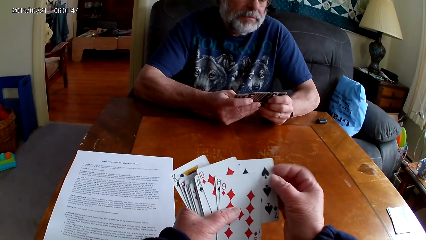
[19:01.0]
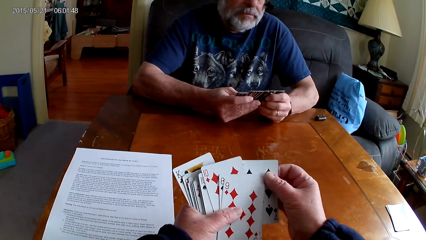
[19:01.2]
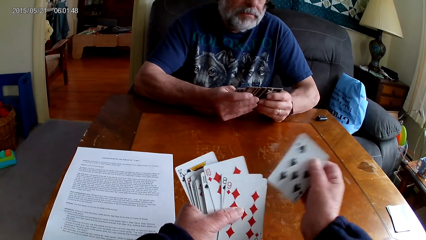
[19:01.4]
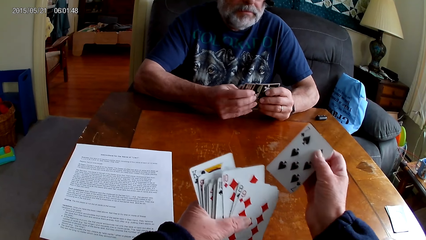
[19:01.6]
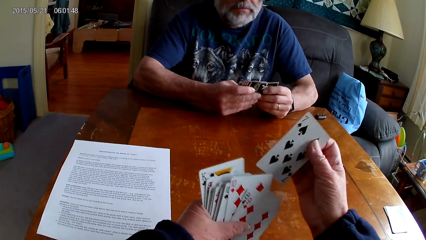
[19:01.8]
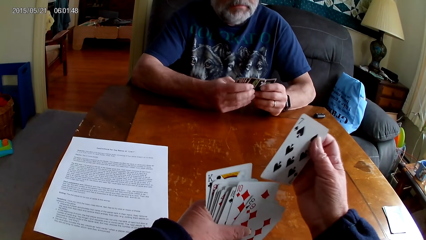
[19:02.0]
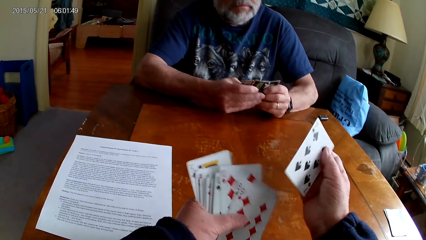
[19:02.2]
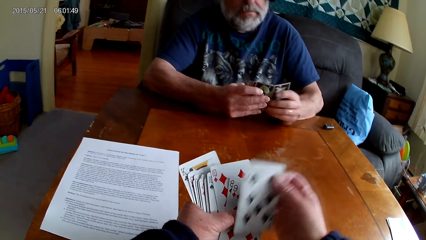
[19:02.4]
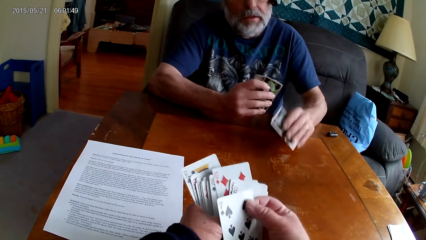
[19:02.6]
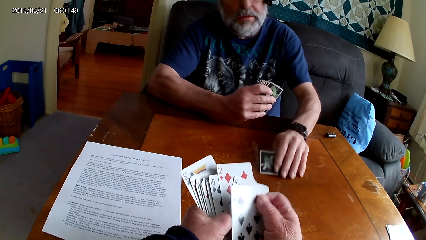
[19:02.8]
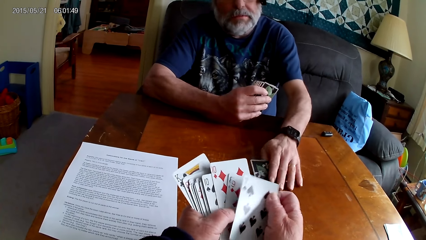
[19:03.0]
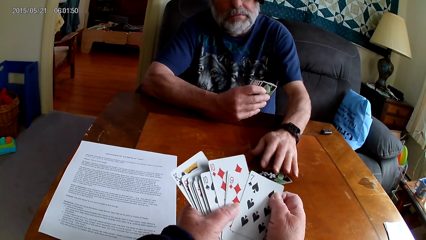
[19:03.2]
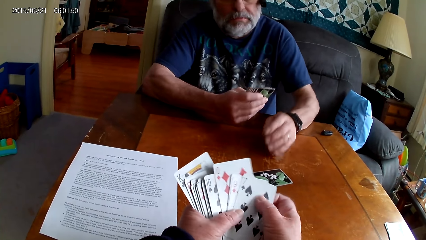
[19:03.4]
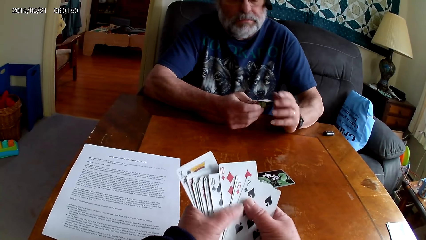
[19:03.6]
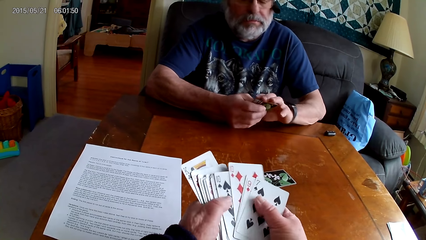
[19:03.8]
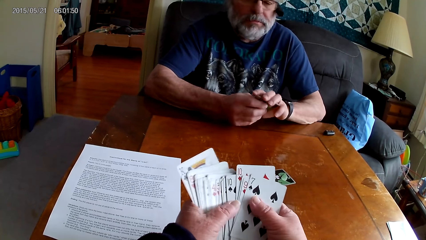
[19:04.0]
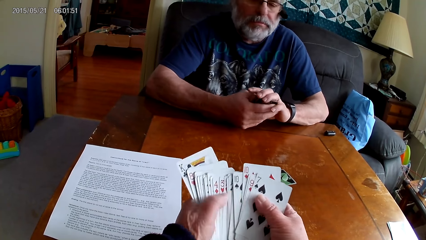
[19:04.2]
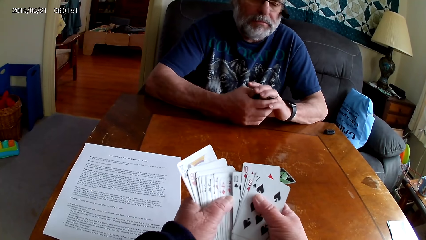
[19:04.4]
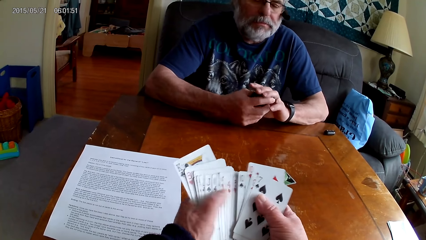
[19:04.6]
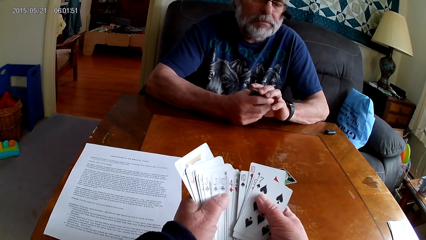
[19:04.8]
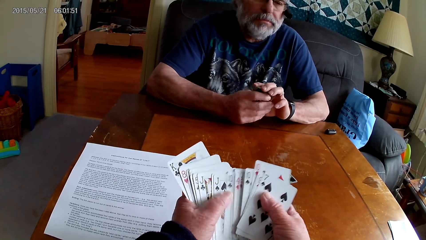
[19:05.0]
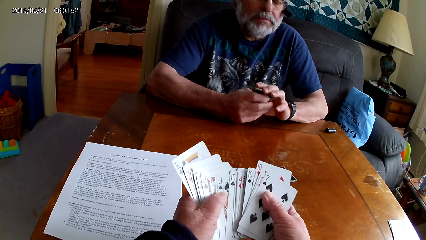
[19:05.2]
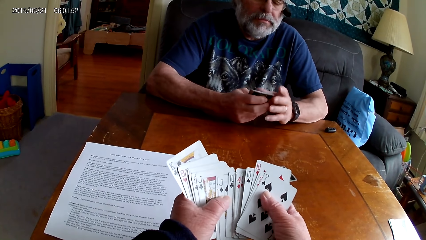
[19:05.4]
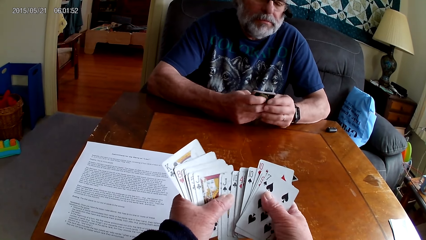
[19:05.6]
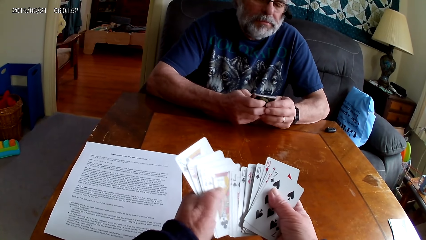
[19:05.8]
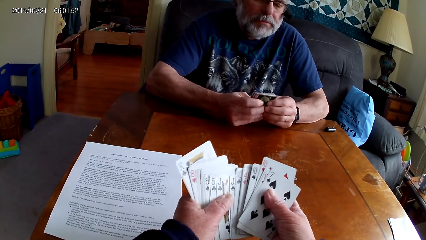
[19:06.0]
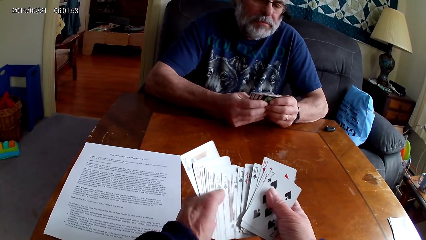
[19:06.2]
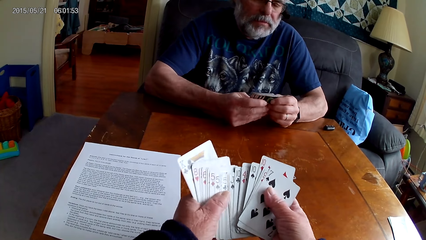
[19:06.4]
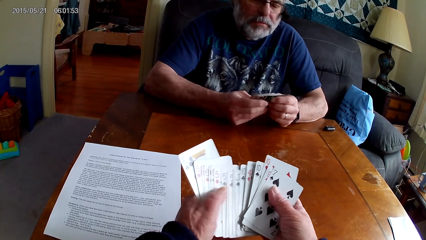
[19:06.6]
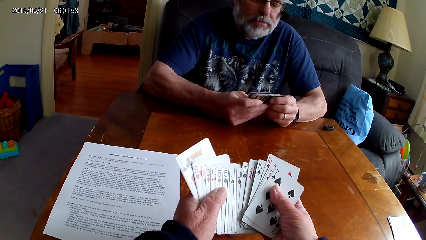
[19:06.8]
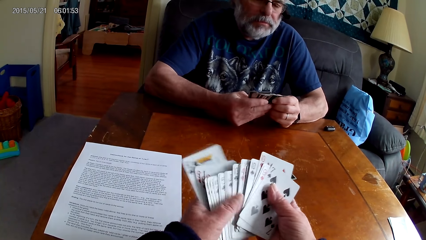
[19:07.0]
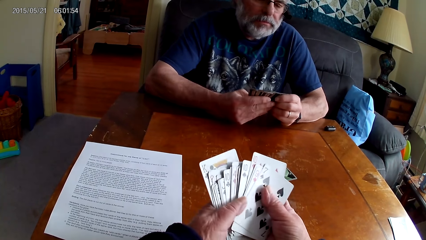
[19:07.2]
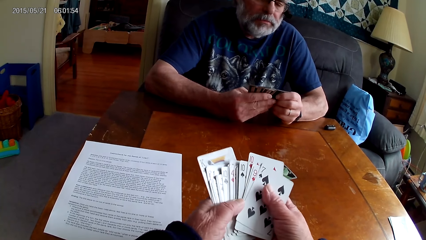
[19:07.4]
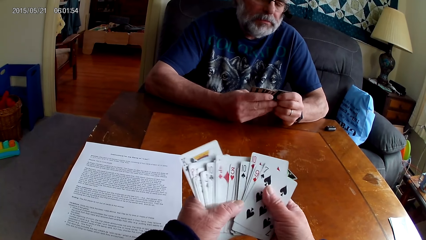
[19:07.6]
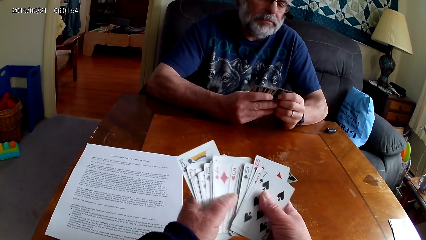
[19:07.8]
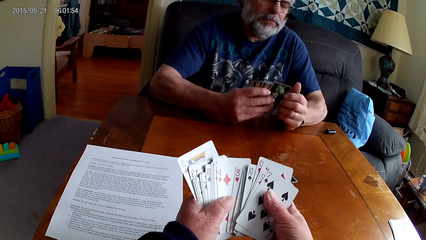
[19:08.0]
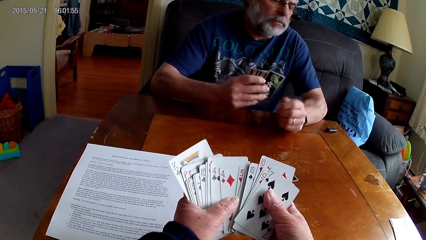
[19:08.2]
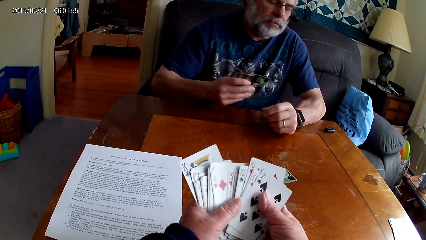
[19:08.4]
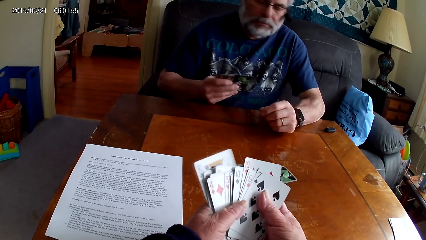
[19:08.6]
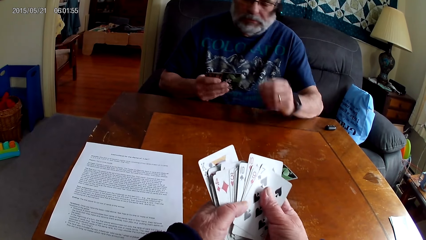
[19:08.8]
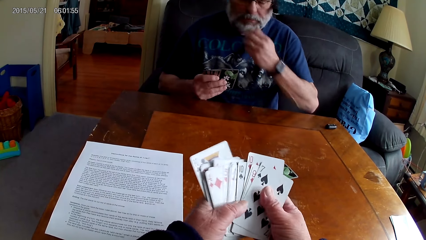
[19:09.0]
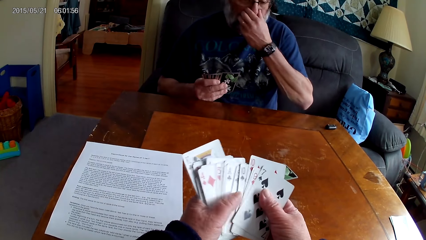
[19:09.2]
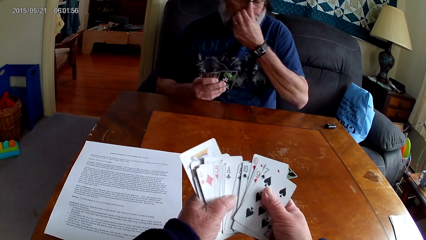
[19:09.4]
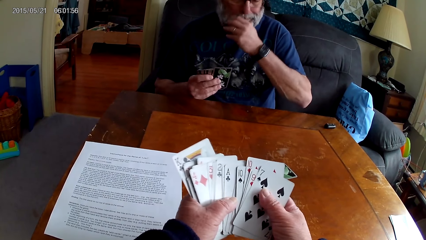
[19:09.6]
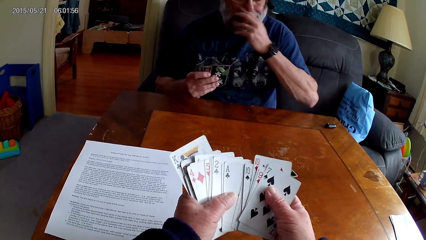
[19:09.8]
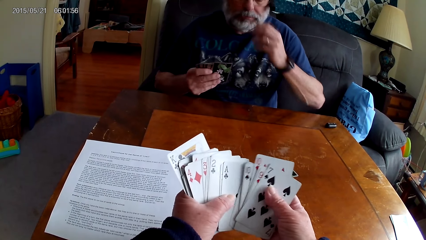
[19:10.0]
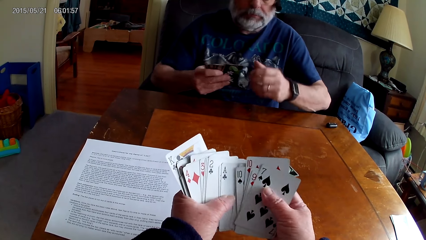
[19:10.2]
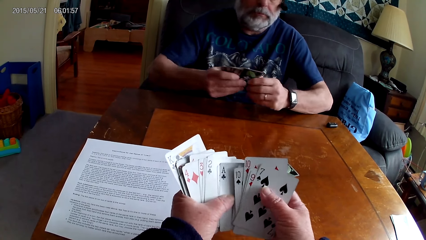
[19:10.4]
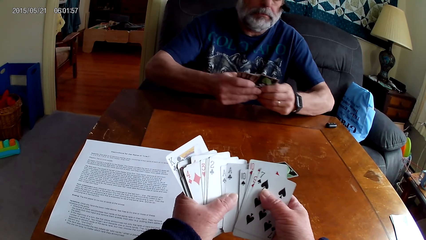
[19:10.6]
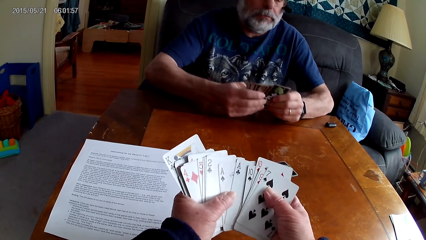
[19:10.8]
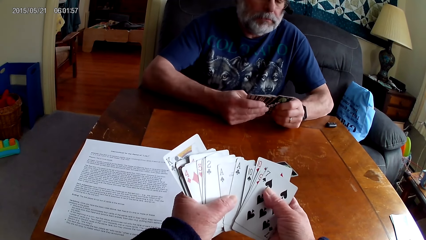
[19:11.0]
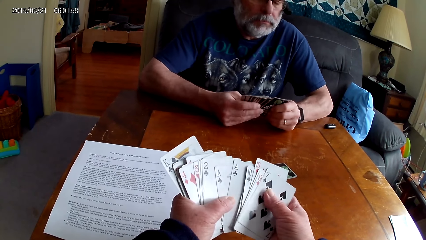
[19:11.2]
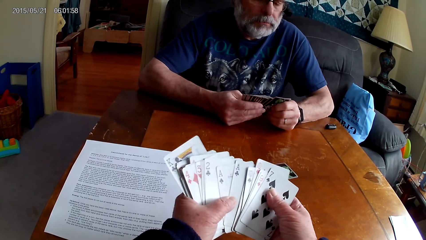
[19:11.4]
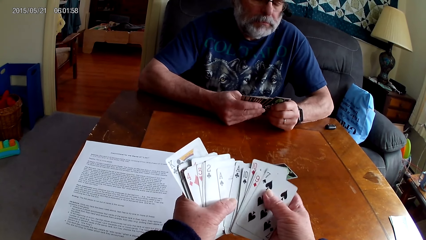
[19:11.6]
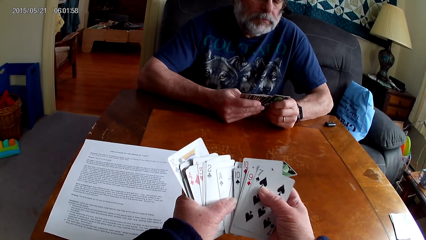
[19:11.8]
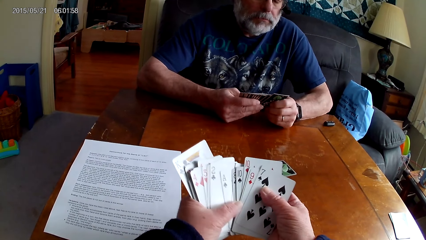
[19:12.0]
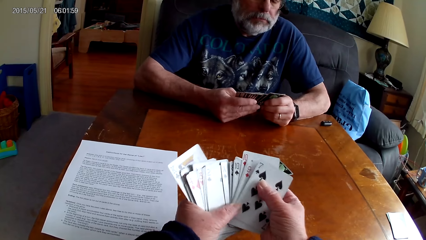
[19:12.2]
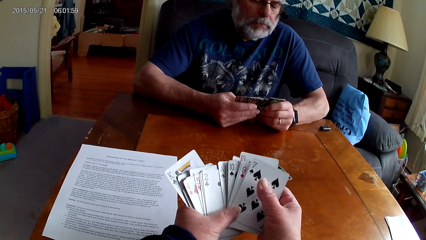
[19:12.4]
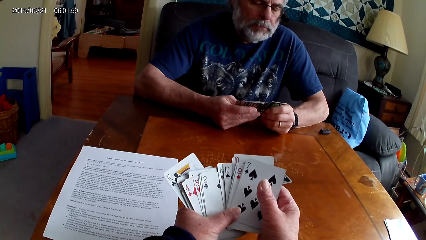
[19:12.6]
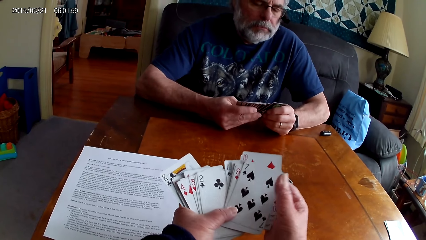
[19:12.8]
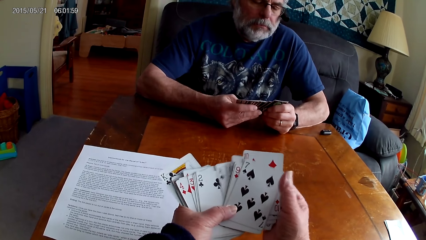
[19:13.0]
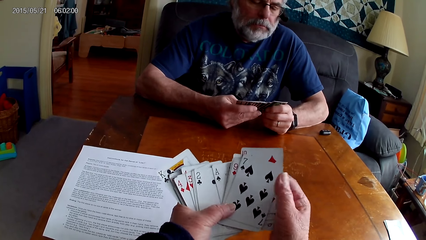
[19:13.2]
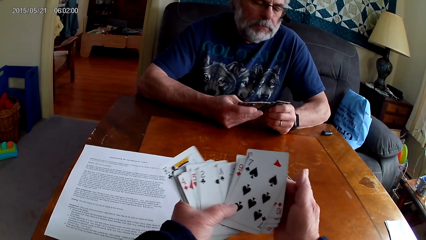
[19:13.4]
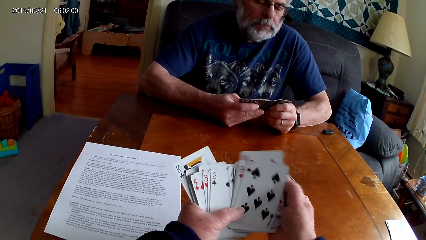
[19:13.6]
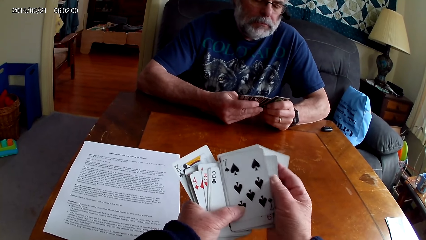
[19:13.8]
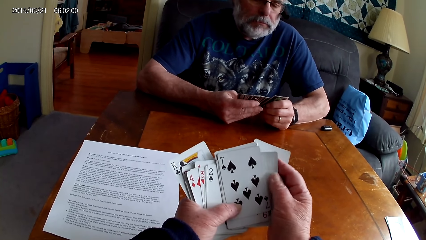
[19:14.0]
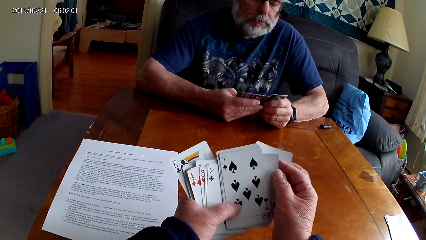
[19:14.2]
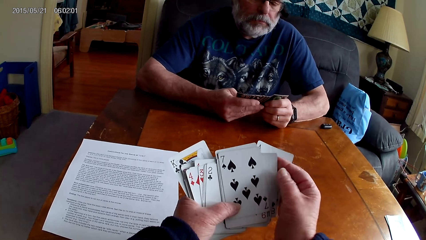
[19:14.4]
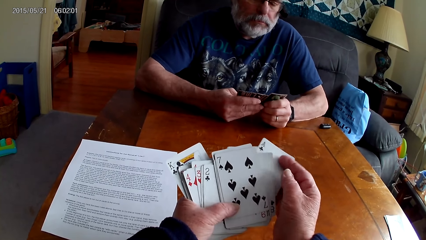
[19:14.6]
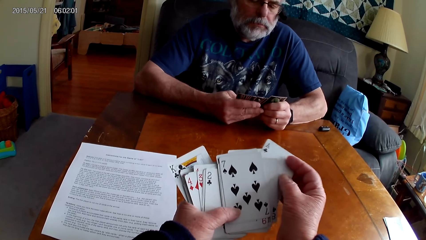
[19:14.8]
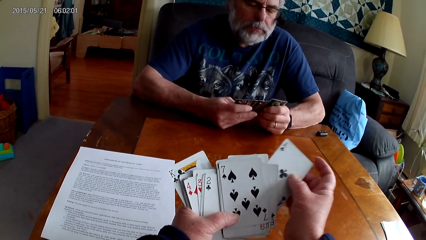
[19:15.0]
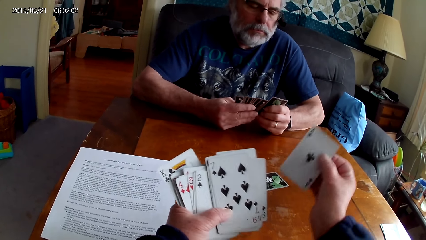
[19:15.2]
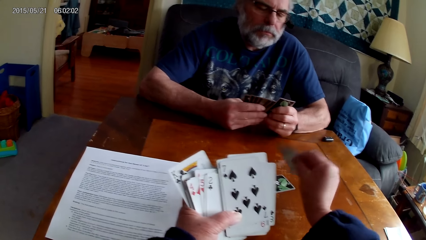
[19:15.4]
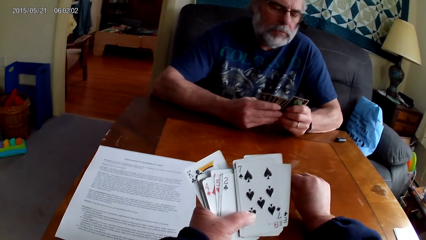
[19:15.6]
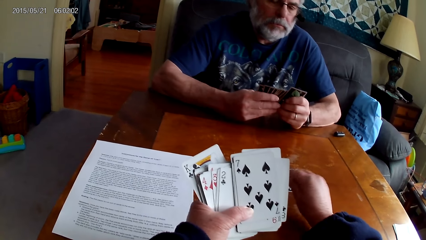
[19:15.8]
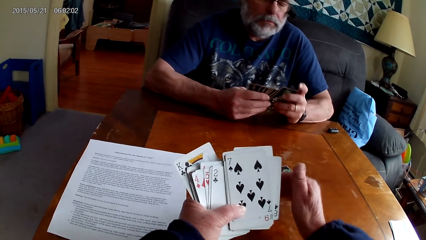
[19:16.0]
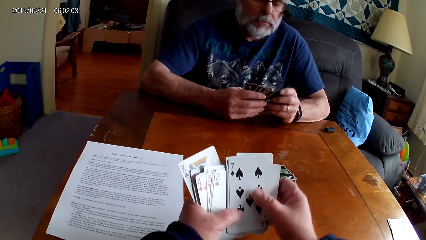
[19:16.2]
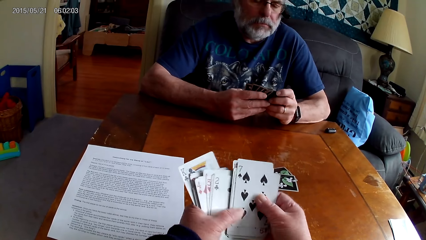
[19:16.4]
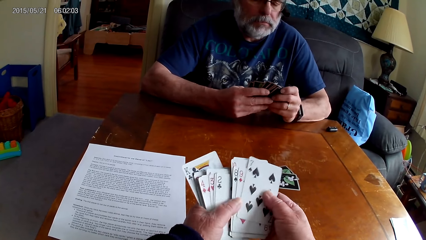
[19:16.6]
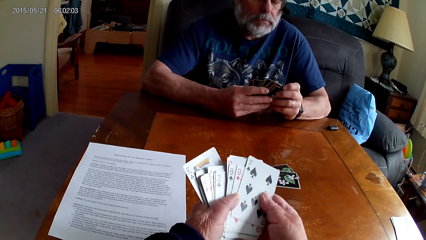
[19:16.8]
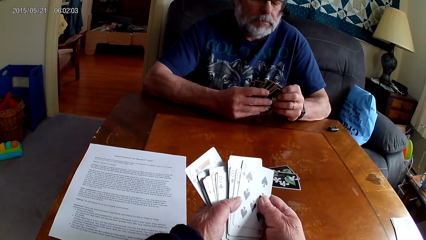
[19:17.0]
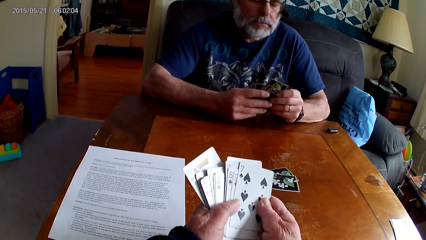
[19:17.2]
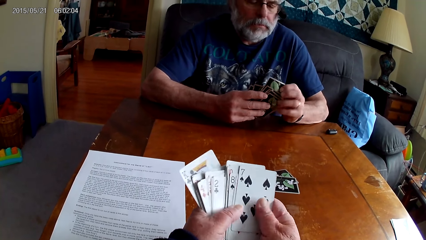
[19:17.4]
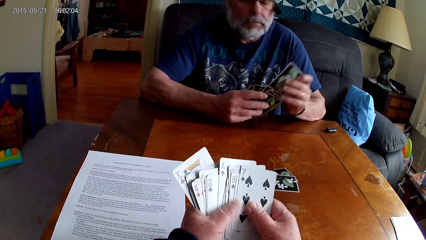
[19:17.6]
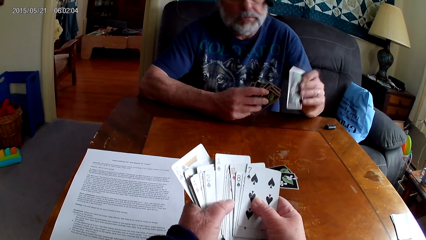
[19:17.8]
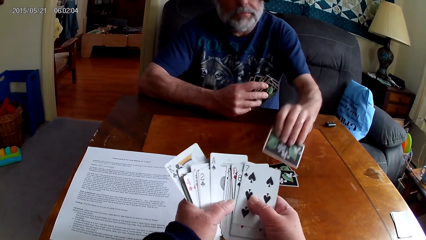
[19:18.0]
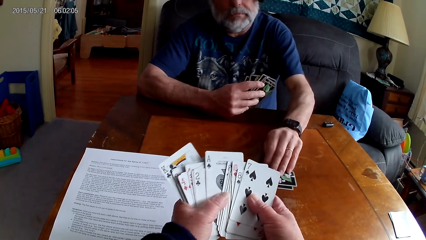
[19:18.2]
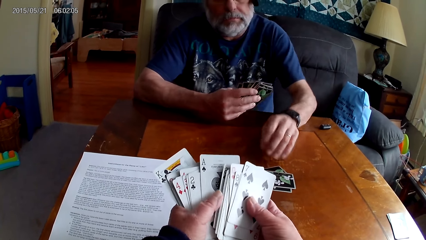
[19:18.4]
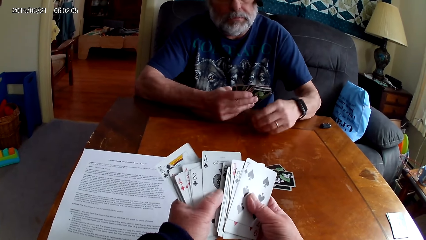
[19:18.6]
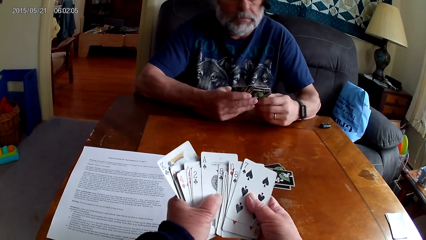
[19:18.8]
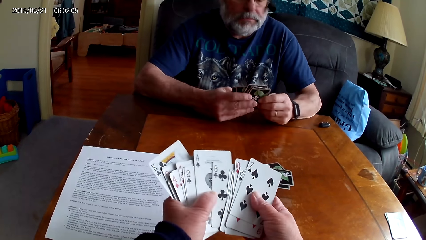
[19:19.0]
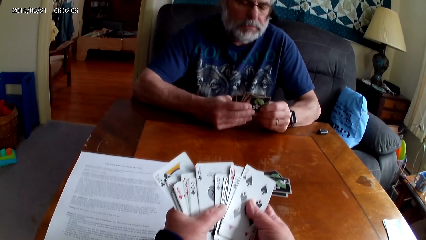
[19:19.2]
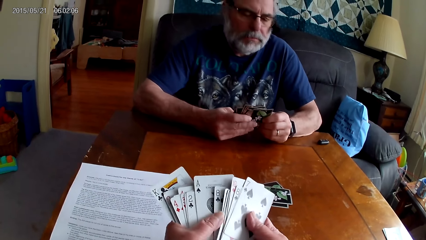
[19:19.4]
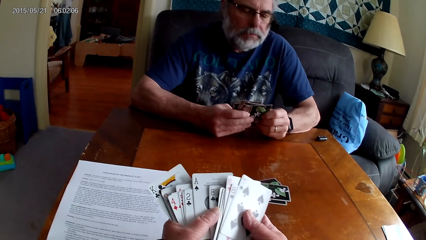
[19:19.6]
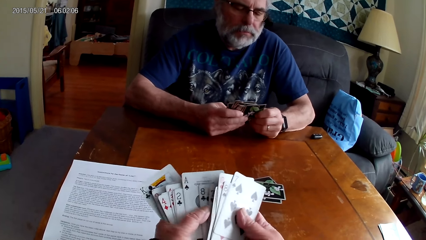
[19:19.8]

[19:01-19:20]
A man puts a card on the table. The camera wearer arranges cards. The man itches his nose. The camera wearer arranges the cards. They put a card on the table. They arrange the cards.
